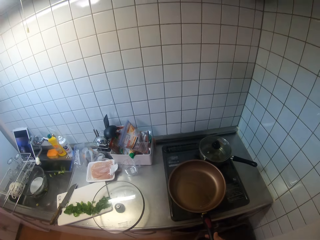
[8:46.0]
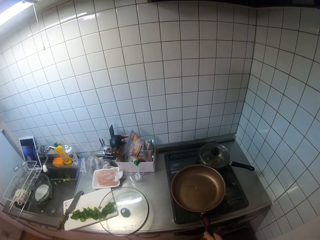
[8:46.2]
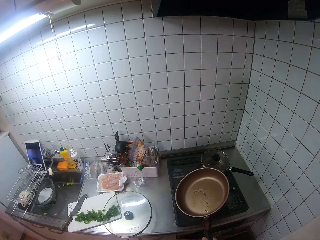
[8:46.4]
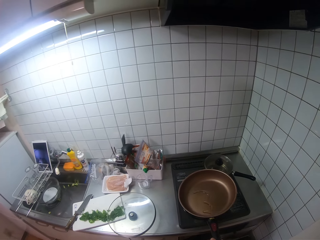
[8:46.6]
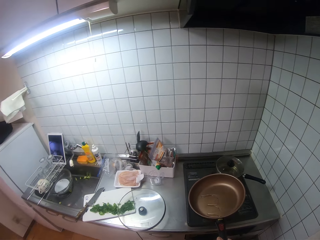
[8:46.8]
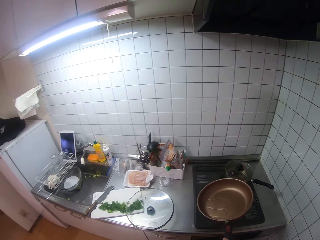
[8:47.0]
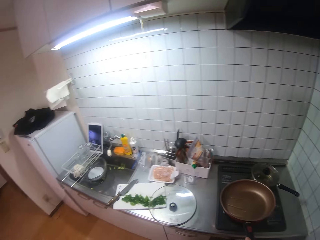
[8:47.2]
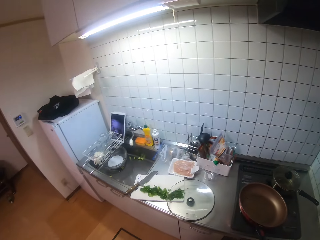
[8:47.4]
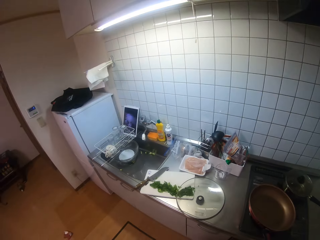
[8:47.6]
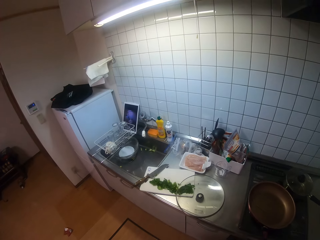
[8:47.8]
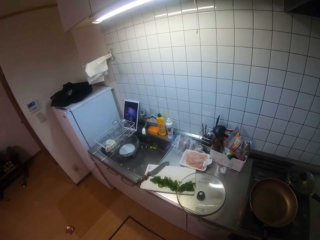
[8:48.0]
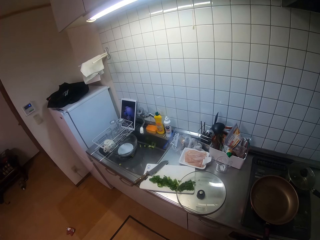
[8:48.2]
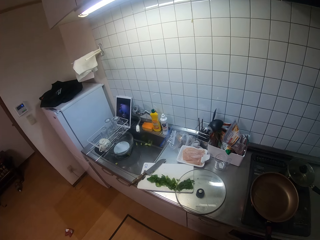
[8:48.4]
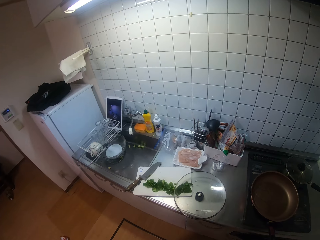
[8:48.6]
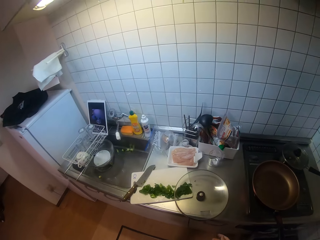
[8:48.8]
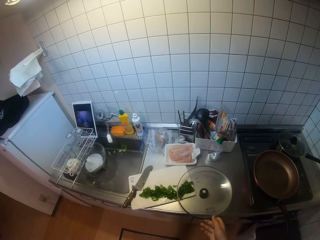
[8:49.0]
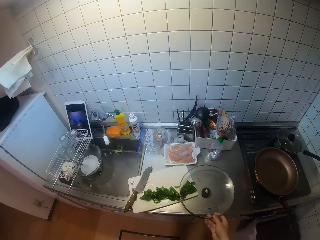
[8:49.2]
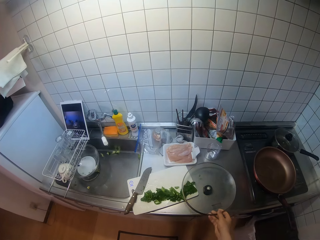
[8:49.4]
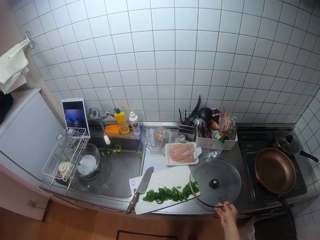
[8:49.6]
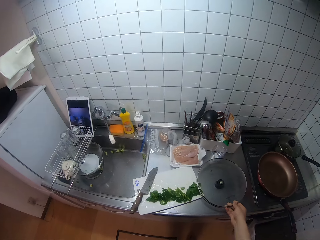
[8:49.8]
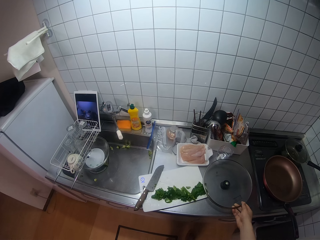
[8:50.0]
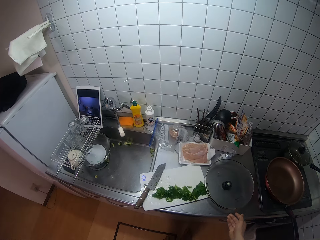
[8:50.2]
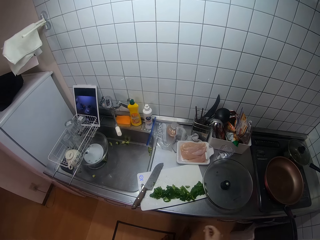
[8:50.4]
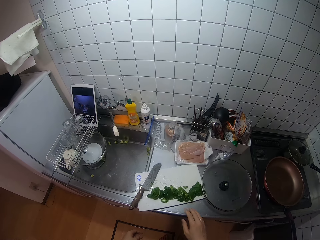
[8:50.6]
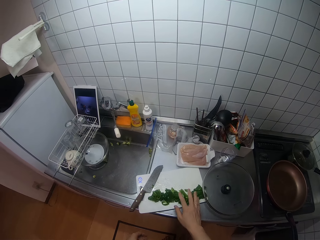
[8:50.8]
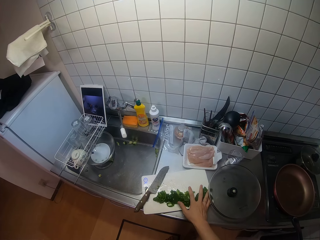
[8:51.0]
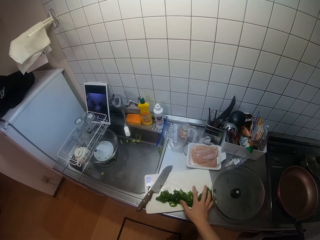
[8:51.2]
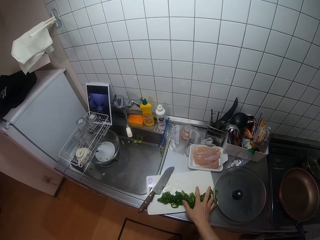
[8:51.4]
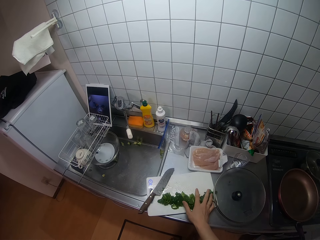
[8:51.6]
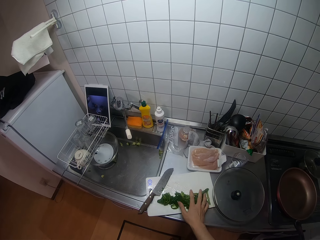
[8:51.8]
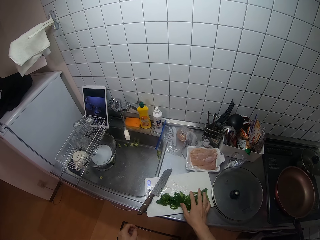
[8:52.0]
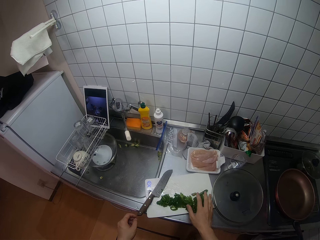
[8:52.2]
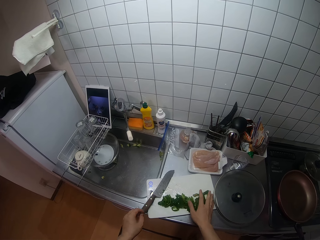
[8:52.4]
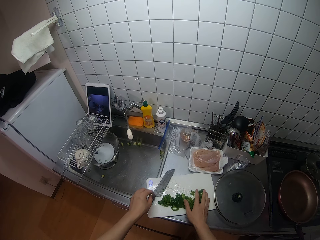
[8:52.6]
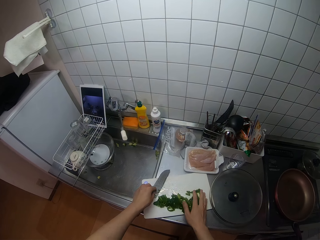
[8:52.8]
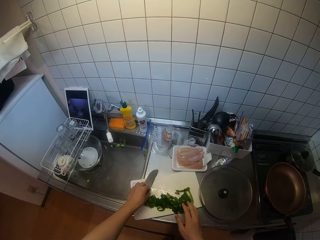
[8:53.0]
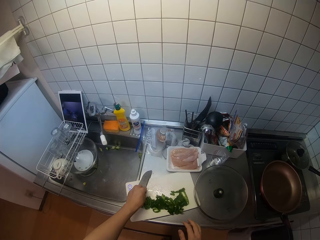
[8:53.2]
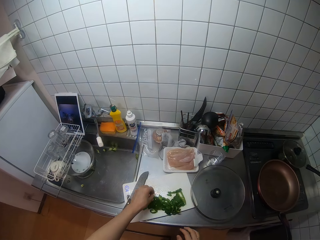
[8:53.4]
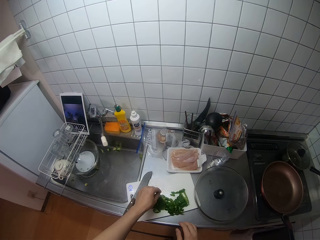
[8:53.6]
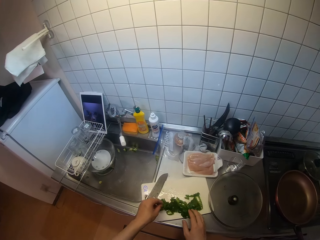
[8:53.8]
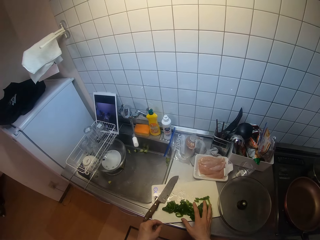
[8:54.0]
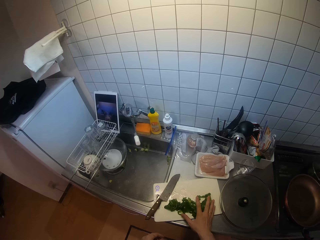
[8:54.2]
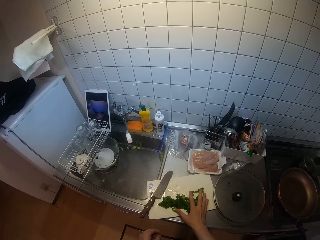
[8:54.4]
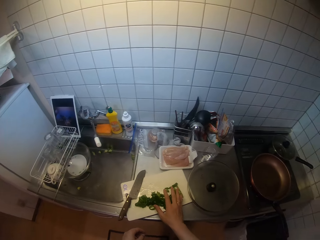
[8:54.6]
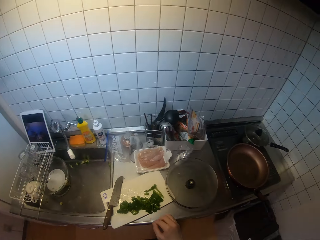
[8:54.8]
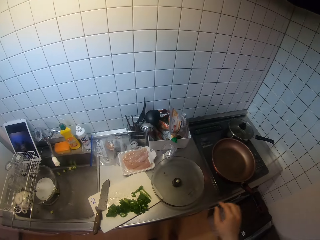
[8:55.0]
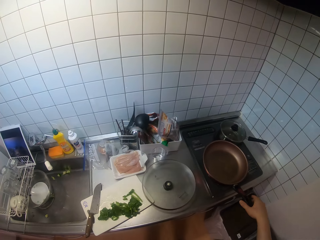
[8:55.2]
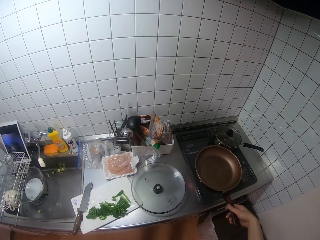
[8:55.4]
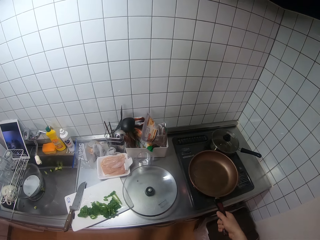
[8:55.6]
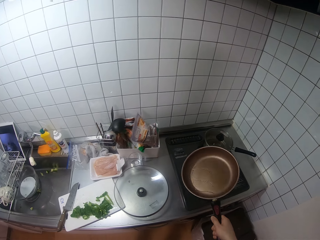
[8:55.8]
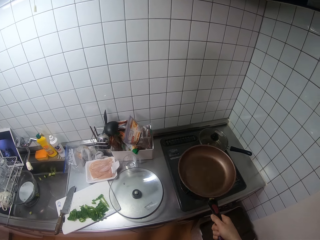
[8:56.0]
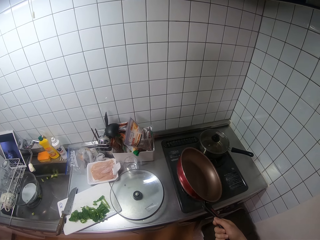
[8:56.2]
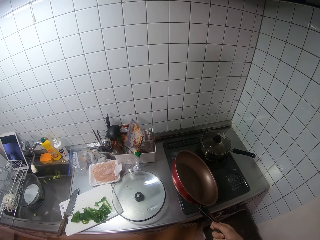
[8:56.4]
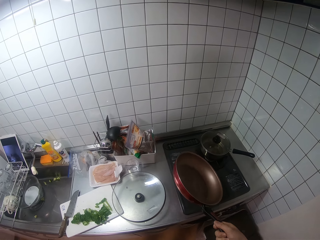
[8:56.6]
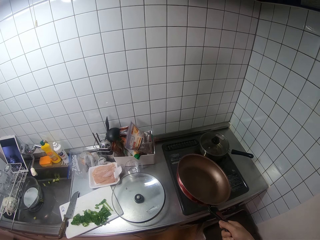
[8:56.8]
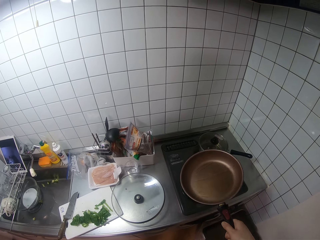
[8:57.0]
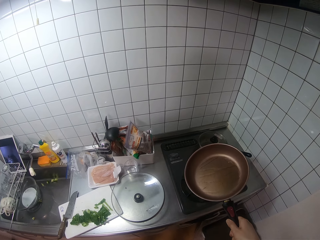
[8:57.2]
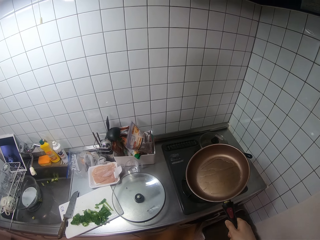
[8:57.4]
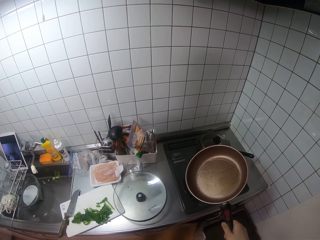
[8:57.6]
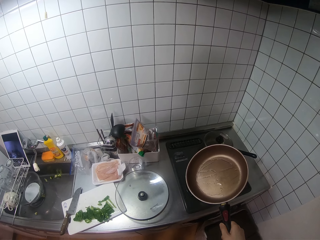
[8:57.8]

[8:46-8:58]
The camera wearer picks up the fry pan from the gas cooker with her right hand. She adjusts the cover of the pot on the kitchen sink with her right hand. She touches the vegetables on the table with her right hand. She takes the green pepper. She picks up the fry pan from the gas cooker with her right hand.

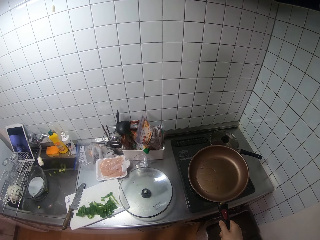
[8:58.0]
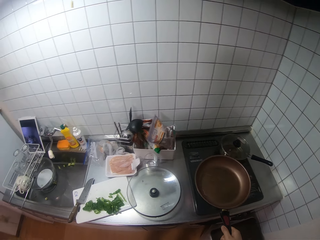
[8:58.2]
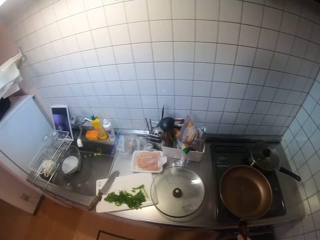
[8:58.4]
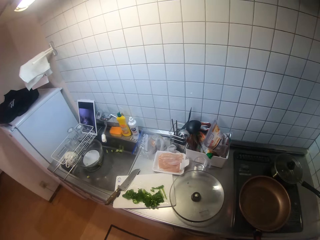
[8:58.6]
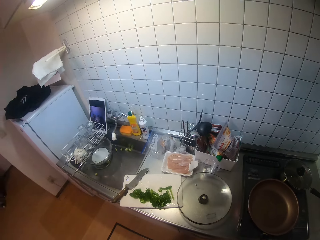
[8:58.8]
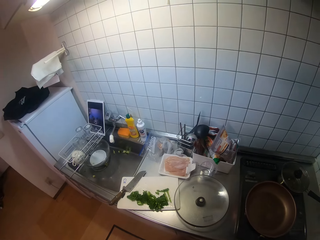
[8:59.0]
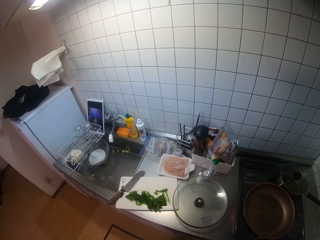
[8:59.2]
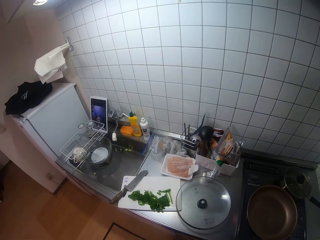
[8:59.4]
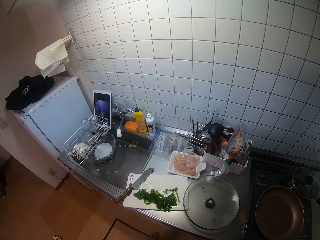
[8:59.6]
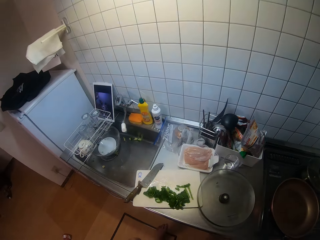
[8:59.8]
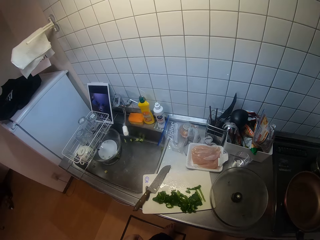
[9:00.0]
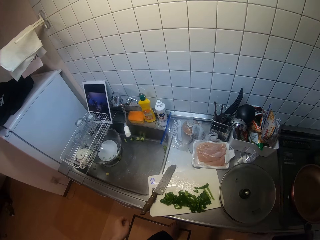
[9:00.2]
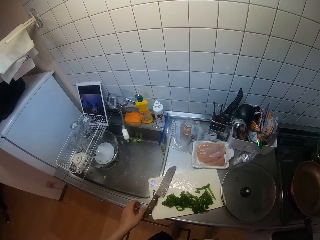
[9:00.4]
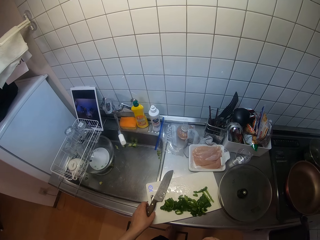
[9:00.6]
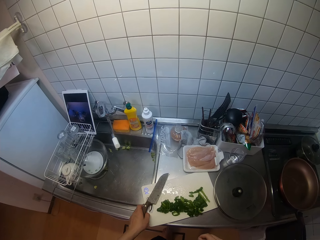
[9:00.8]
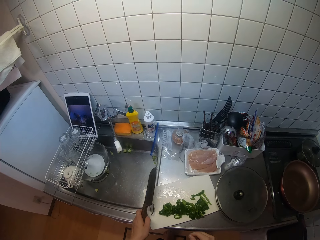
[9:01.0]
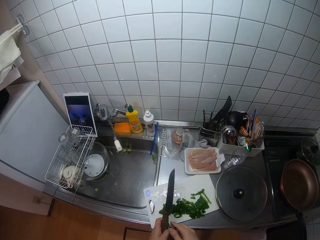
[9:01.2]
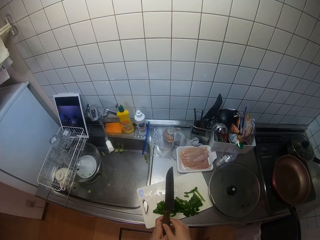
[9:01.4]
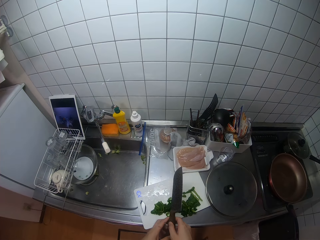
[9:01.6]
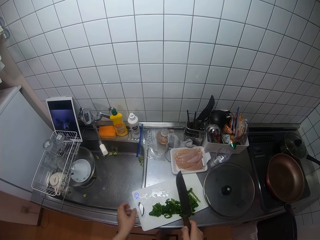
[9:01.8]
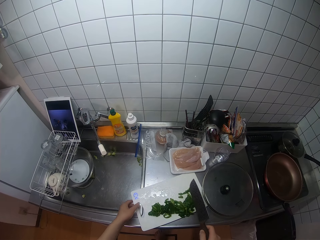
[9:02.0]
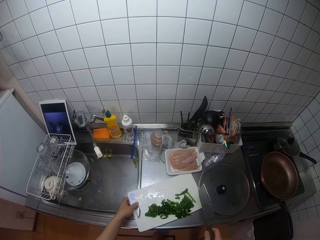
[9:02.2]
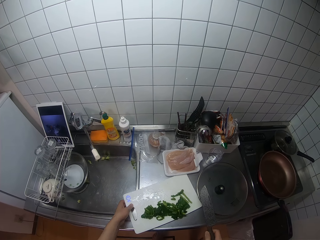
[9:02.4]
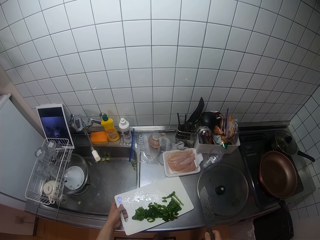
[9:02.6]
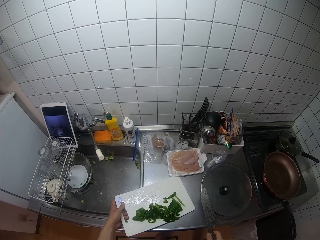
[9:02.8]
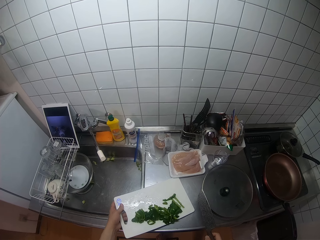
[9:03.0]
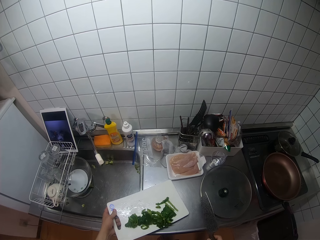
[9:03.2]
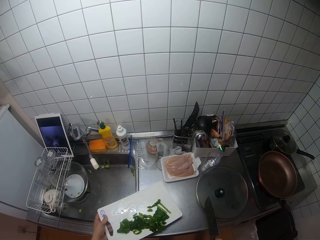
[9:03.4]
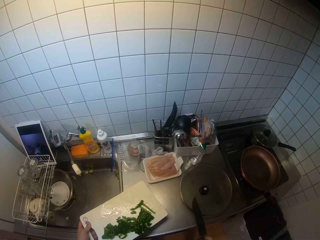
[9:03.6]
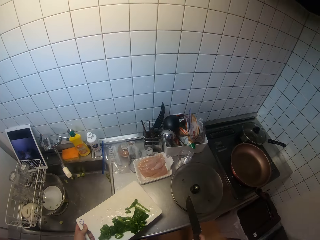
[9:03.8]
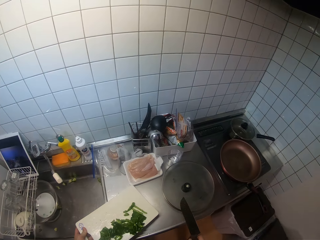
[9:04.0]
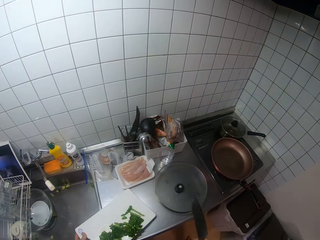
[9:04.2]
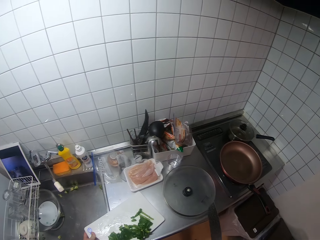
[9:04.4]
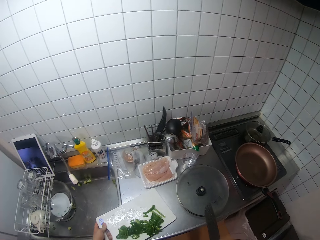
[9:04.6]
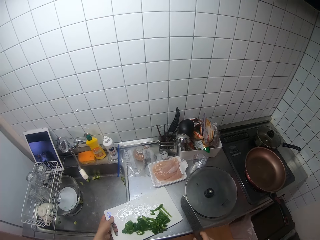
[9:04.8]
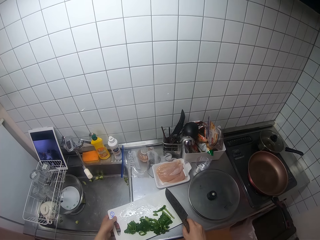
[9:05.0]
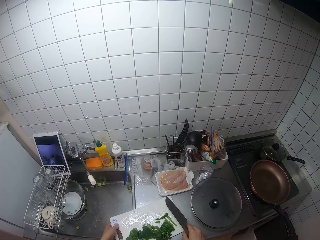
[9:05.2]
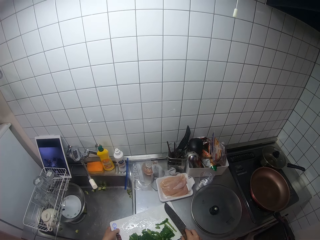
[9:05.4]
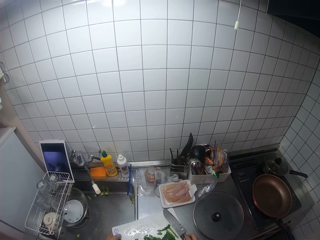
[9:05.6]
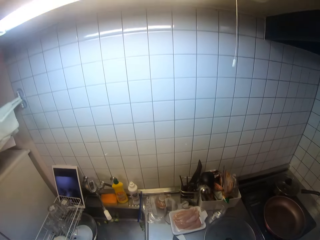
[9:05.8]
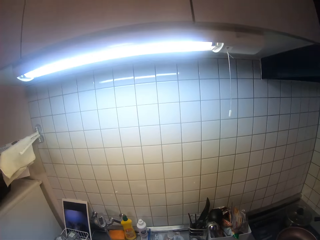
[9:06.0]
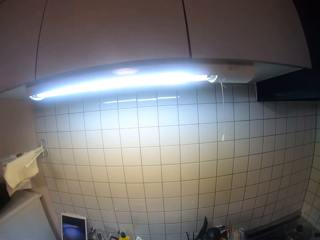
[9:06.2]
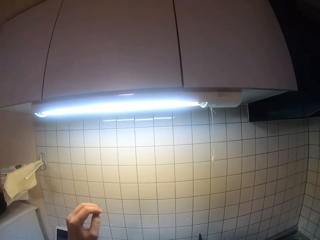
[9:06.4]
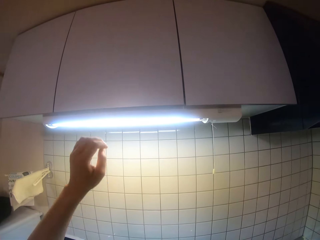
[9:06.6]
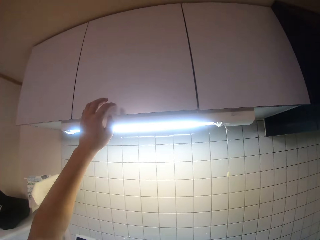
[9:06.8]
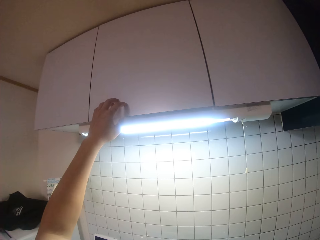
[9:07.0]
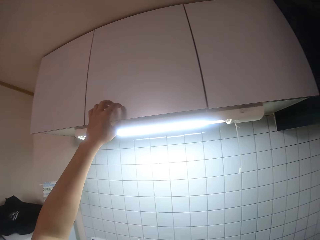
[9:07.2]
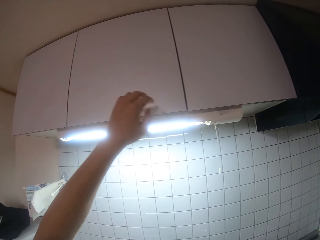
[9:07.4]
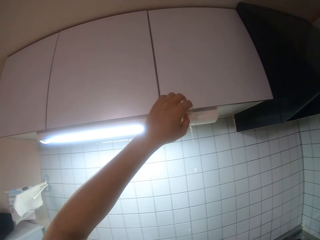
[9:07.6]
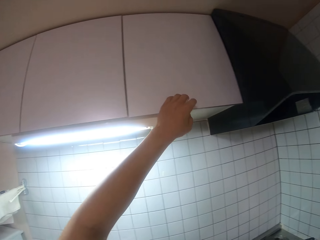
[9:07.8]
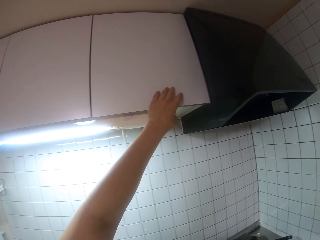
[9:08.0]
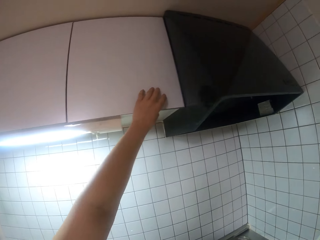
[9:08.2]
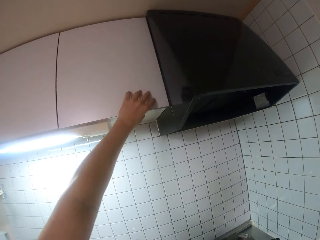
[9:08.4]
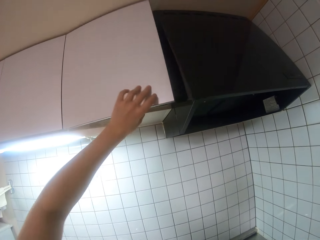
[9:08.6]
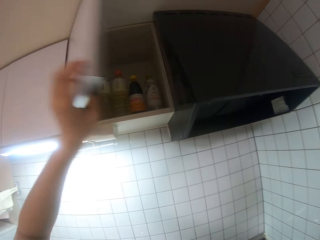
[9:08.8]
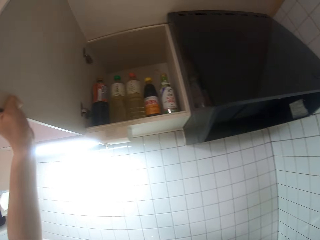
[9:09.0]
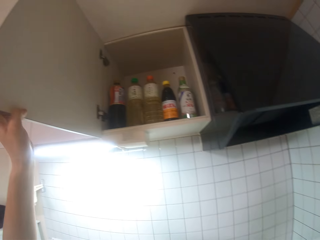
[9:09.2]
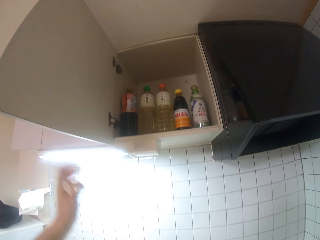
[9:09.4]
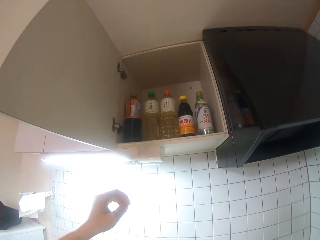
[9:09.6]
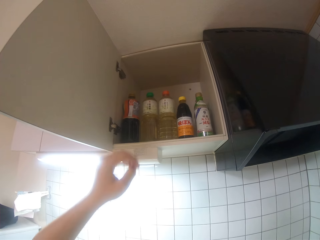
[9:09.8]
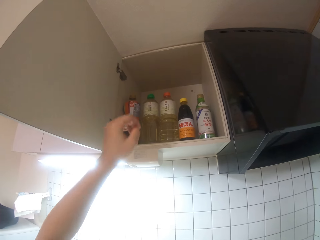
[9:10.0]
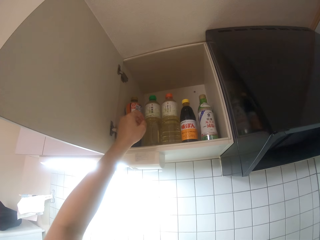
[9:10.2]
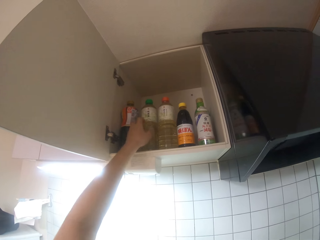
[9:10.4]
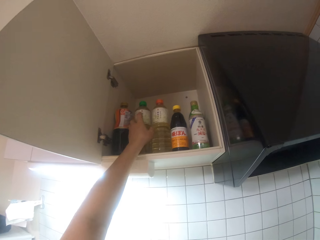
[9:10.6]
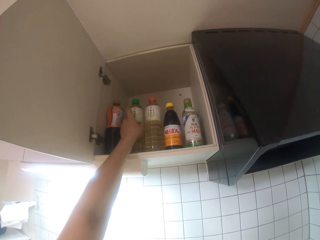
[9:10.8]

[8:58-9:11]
The camera wearer drops the fry pan on the gas cooker with her right hand. She picks up a knife from the table with her left hand. She picks up the chopping board from the sink with her left hand. She touches the chopping board. She drops the knife on the chopping board with her right hand. She opens the cupboard with her left hand.
